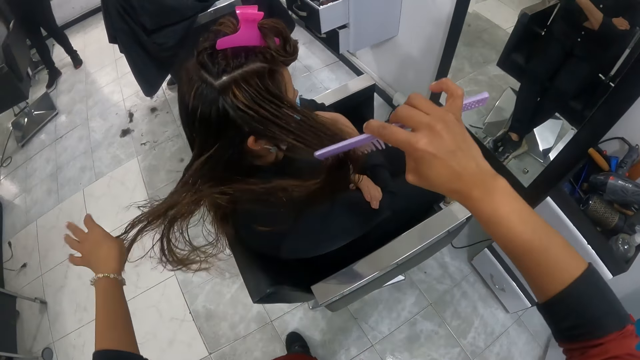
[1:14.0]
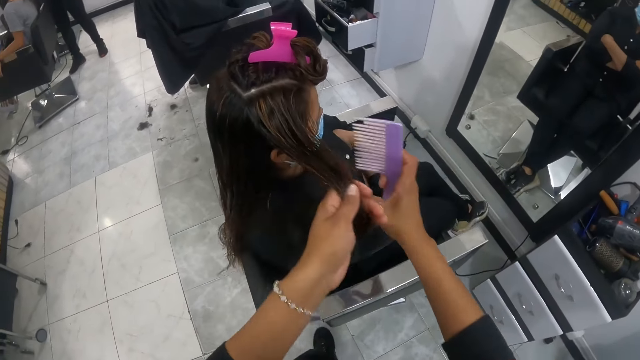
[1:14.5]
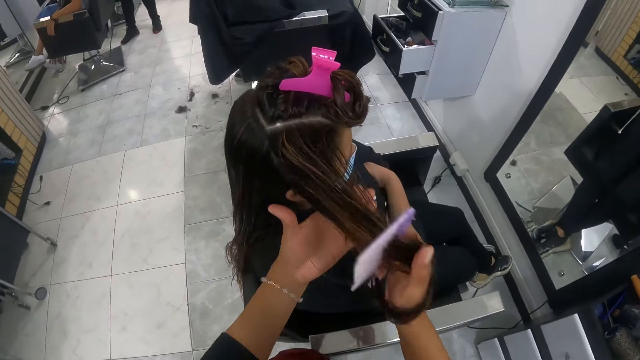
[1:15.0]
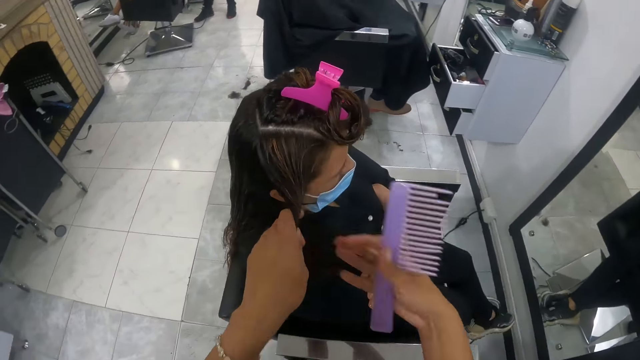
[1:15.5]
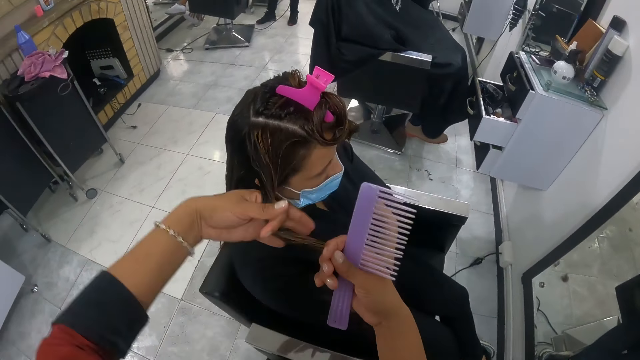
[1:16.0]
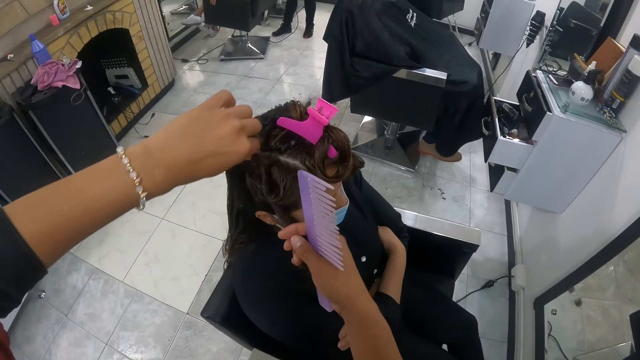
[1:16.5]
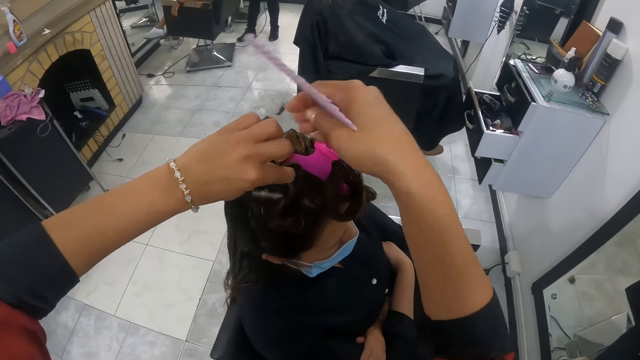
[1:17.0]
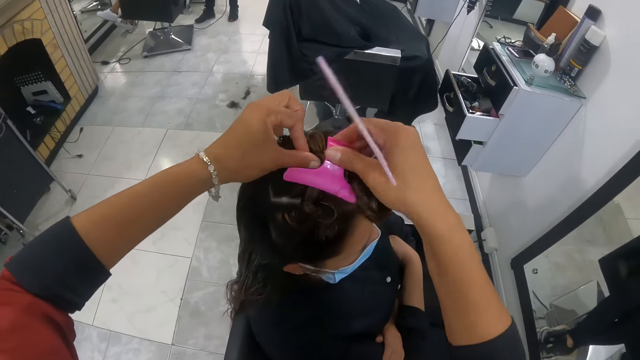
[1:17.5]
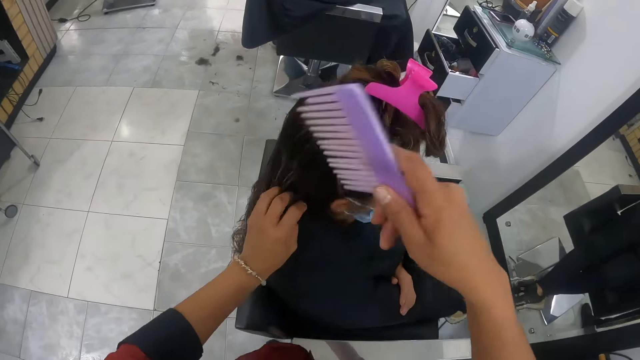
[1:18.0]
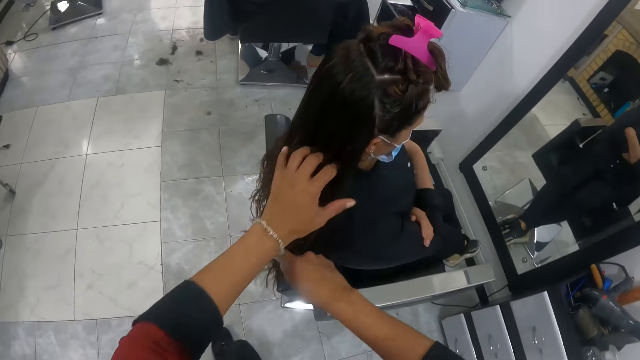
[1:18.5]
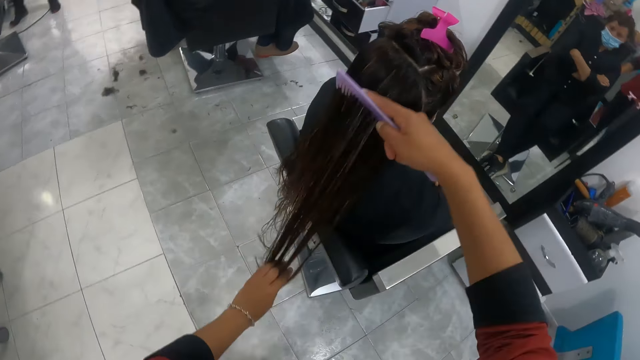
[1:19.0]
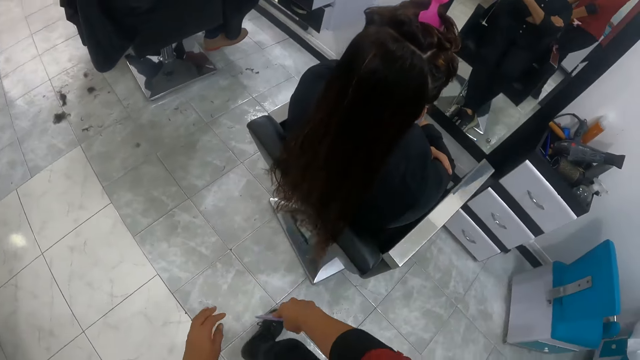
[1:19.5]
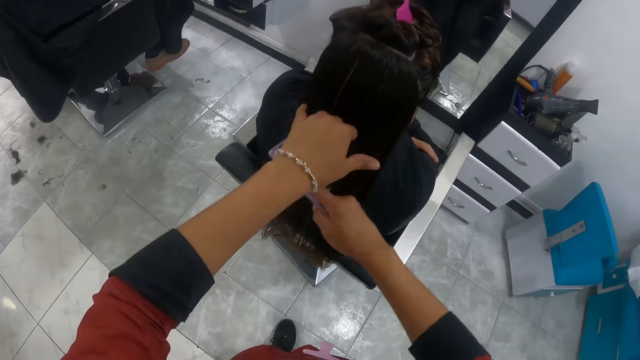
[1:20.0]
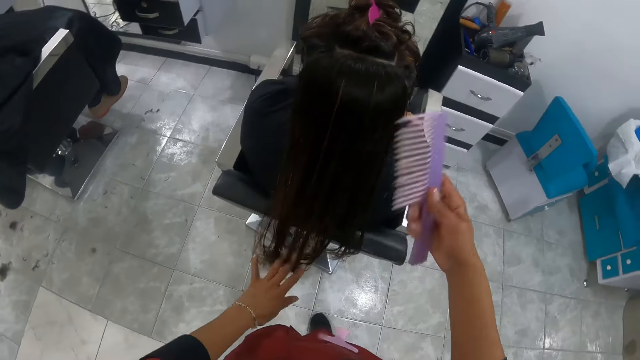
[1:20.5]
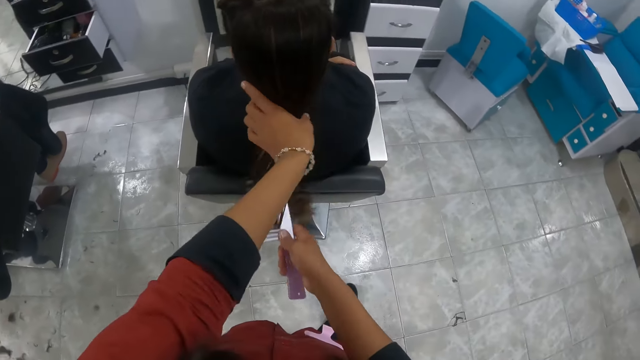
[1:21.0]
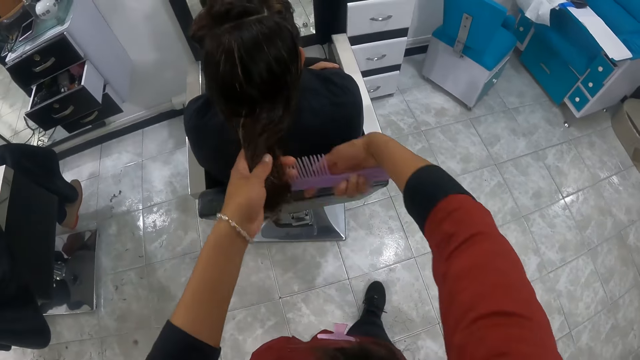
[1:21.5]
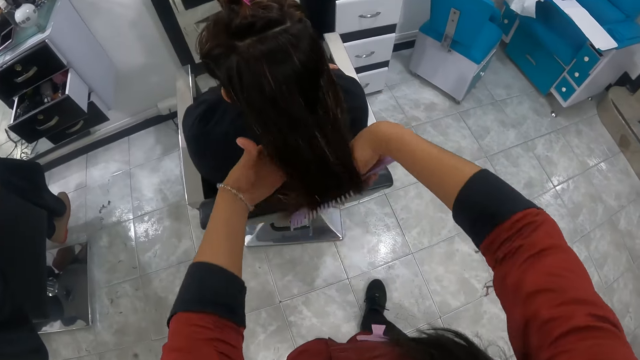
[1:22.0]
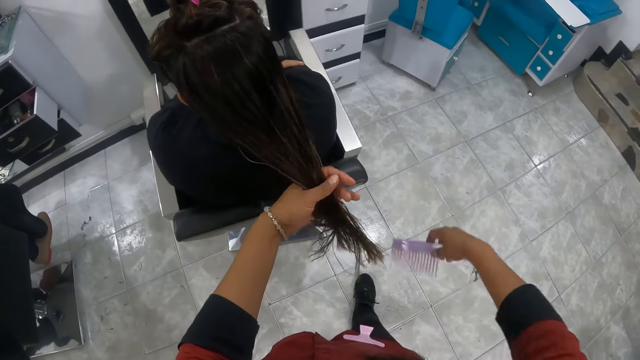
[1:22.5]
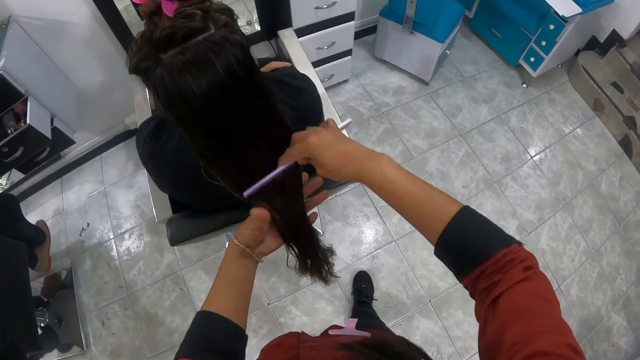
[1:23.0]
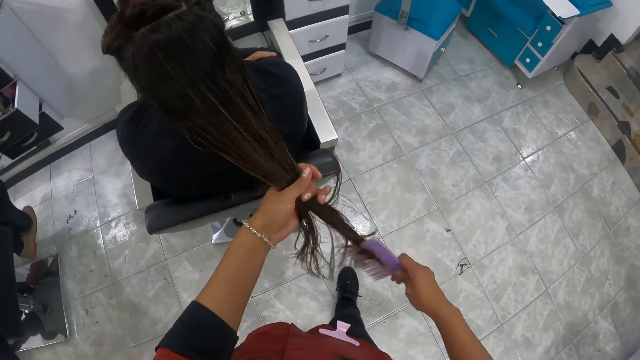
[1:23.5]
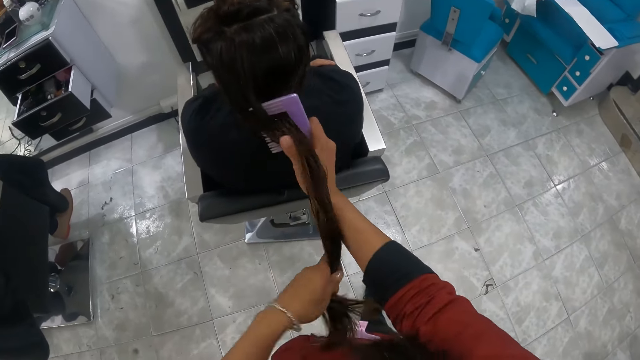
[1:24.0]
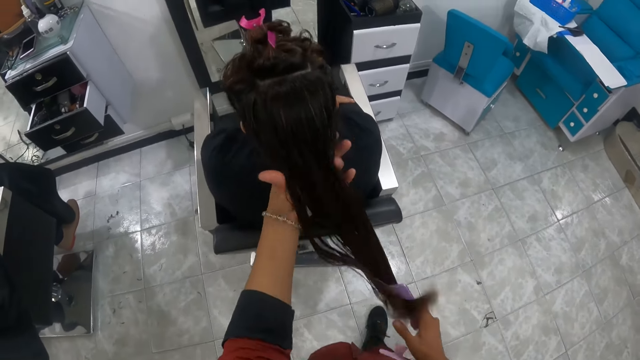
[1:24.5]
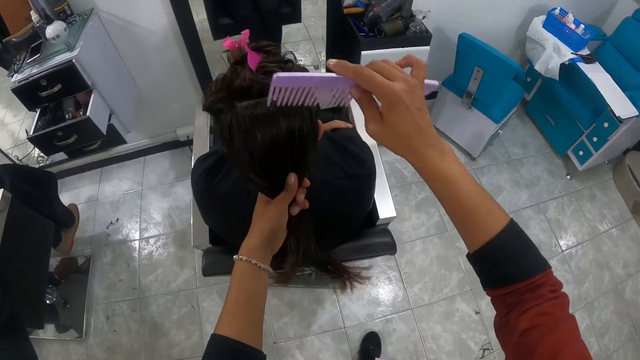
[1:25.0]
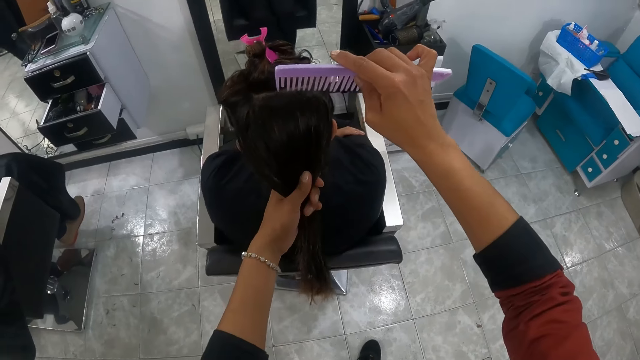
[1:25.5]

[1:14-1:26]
The camera wearer rolls the woman's hair with her left hand. She clips the woman's hair with the hair clip in her right hand. She adjusts the woman's hair with her left hand. She combs the woman's hair with the comb in her right hand.

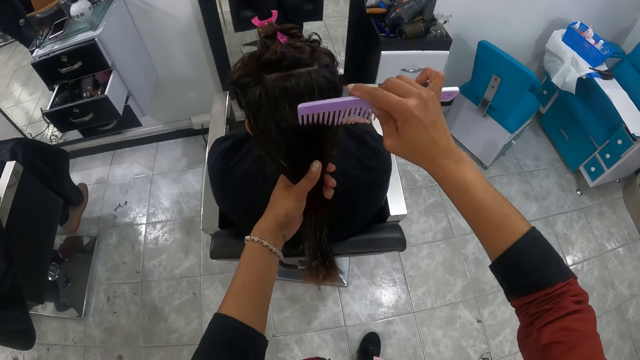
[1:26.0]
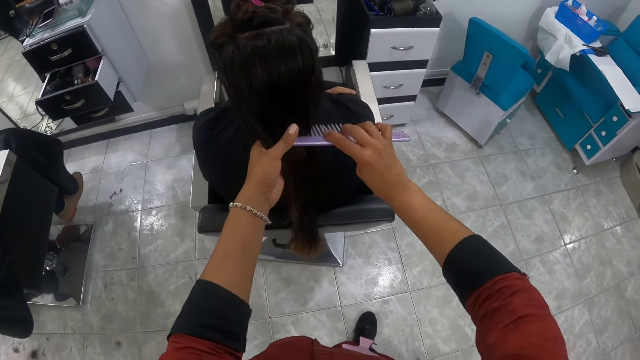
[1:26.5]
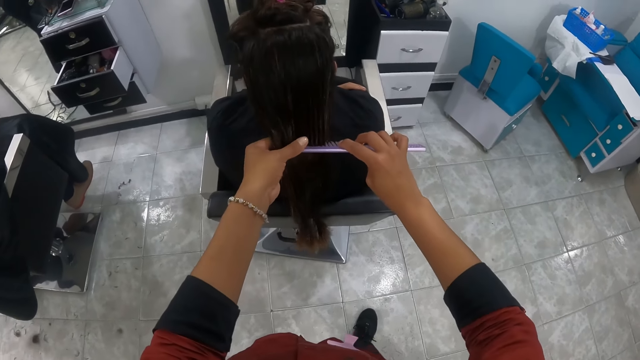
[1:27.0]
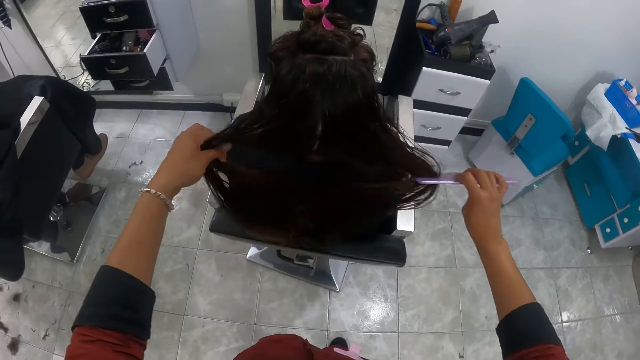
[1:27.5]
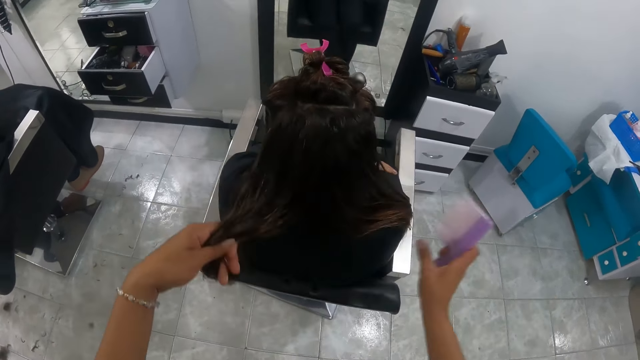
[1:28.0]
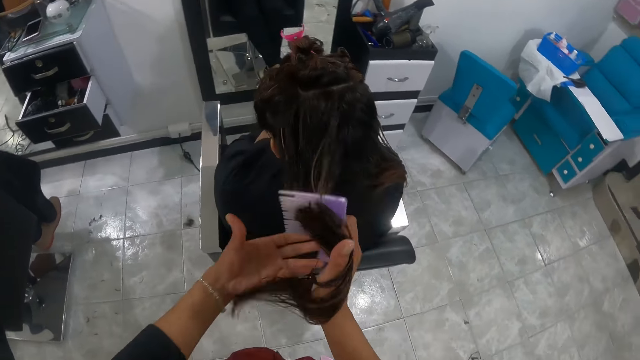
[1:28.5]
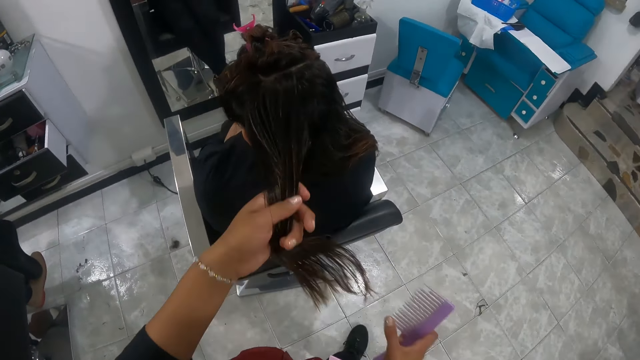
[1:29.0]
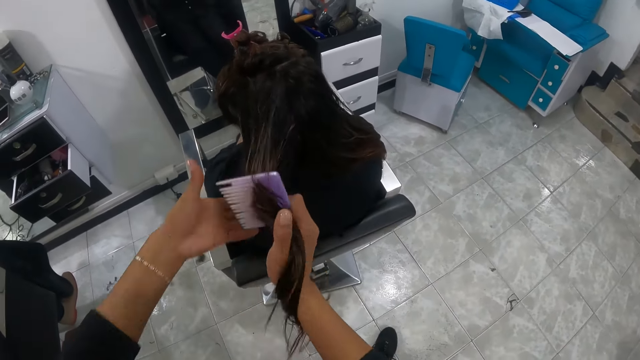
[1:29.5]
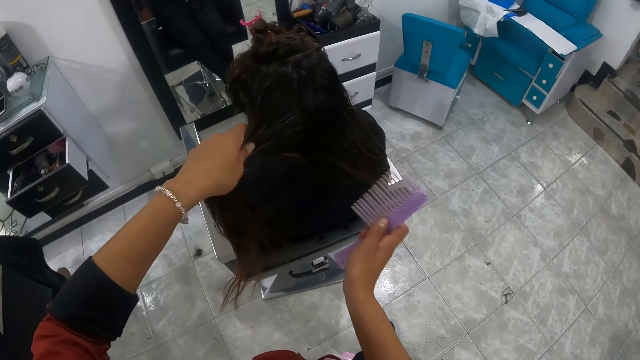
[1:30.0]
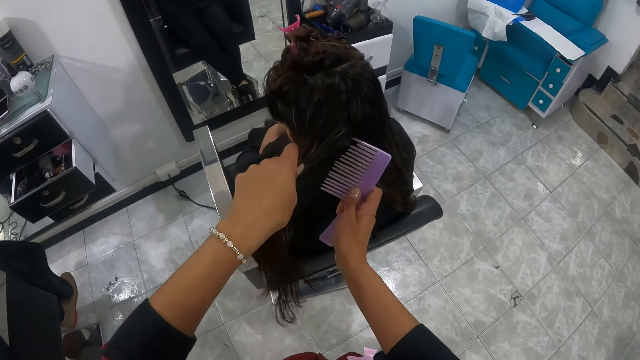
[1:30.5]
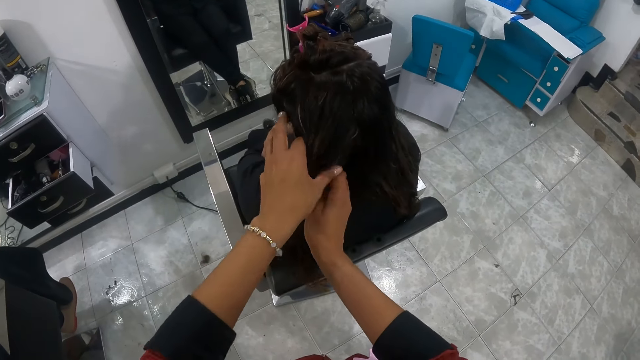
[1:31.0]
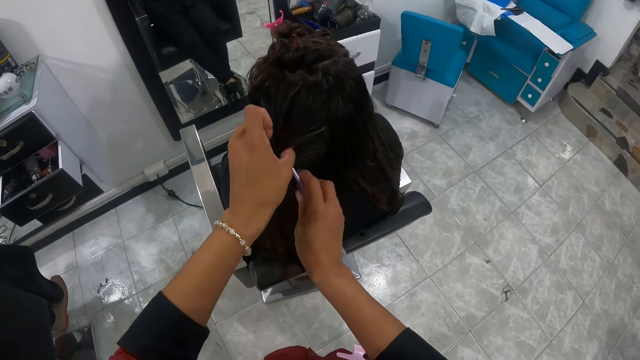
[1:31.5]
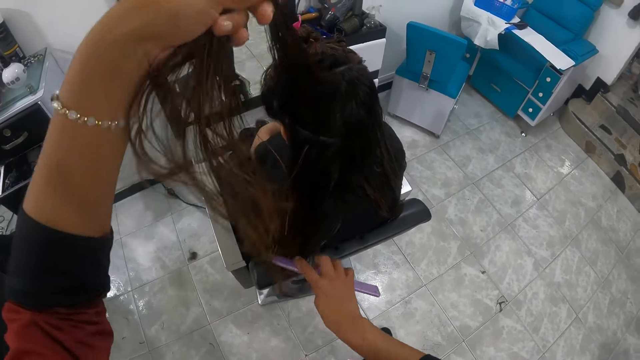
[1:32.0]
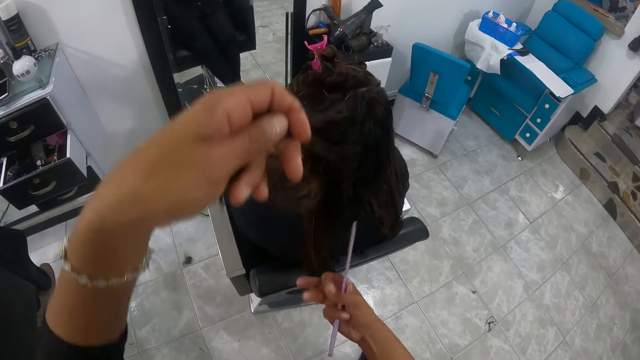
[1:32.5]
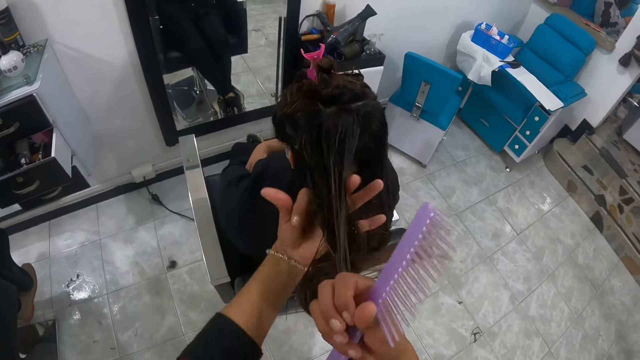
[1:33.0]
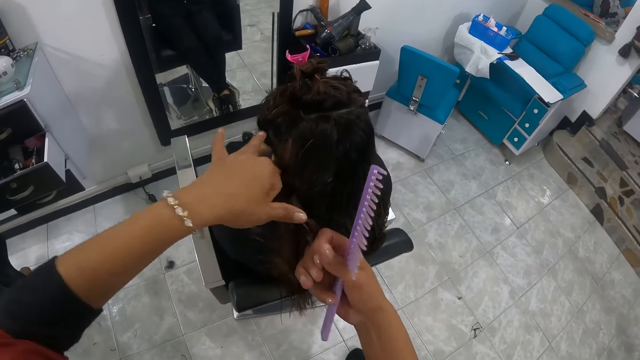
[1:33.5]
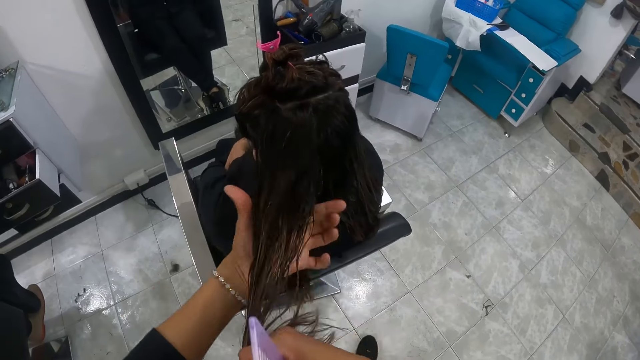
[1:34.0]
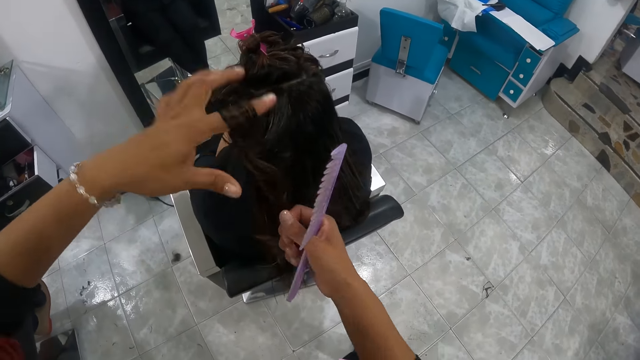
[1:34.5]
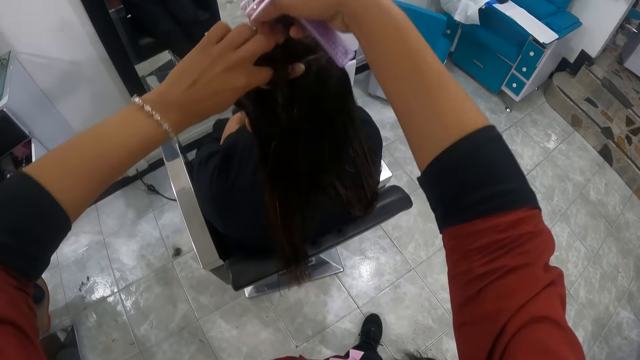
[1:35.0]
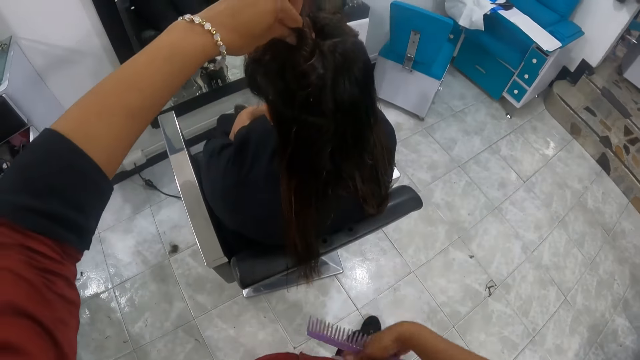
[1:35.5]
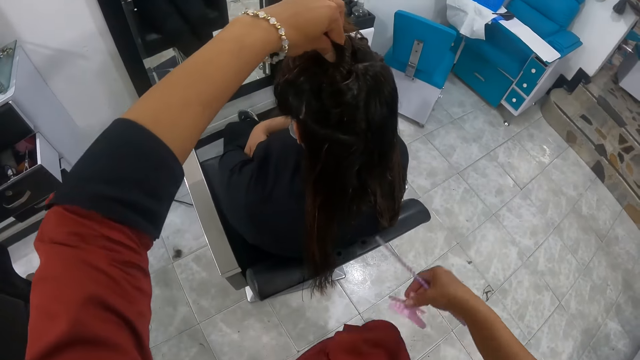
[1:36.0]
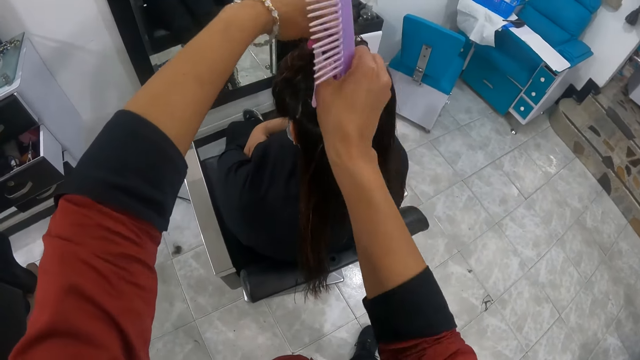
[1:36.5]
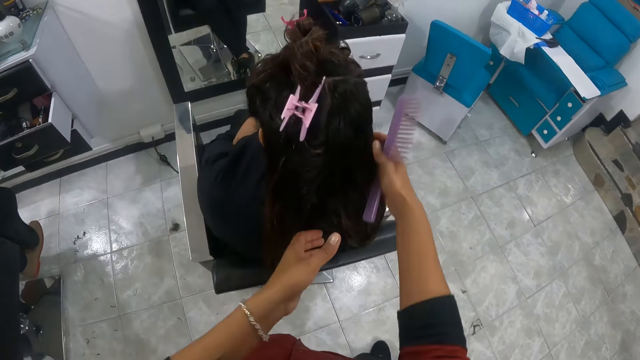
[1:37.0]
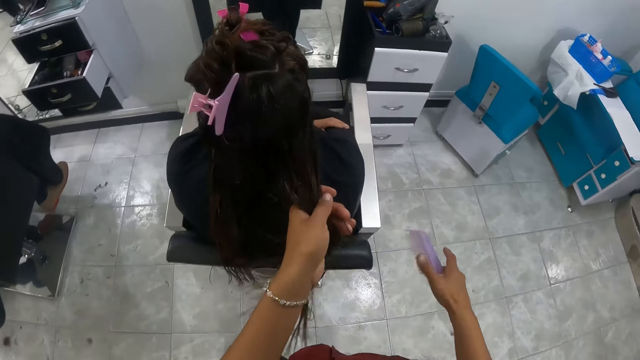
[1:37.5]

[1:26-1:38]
The camera wearer rolls the woman's hair with her left hand. She picks a hair clip from her cloth with her right hand. She clips the woman's hair with the hair clip in her right hand. She adjusts the woman's hair with her left hand.
